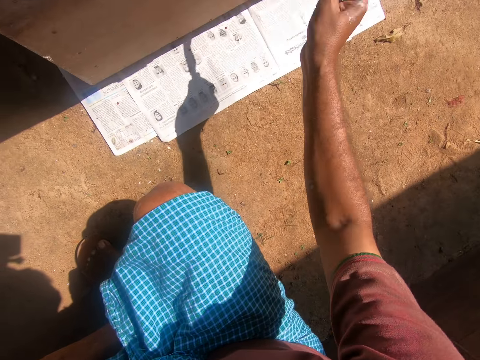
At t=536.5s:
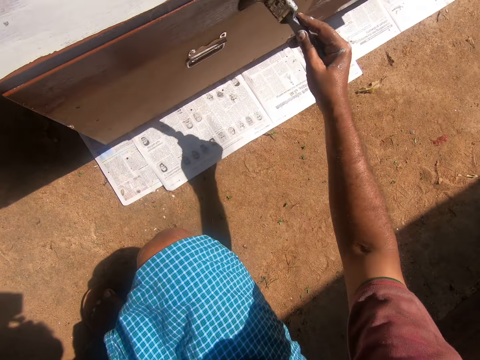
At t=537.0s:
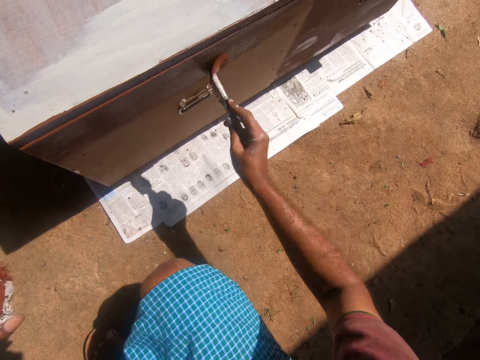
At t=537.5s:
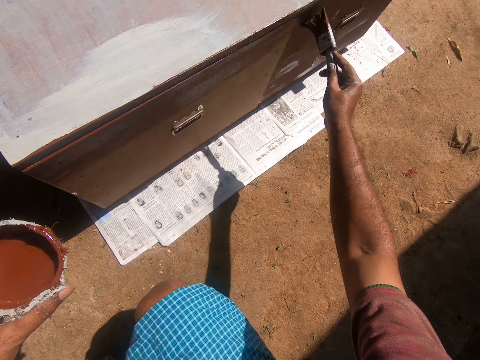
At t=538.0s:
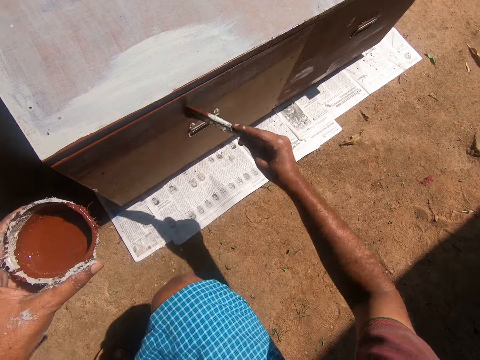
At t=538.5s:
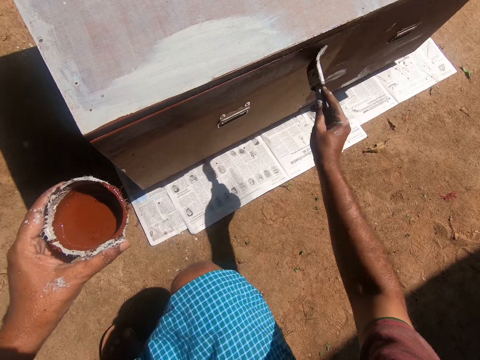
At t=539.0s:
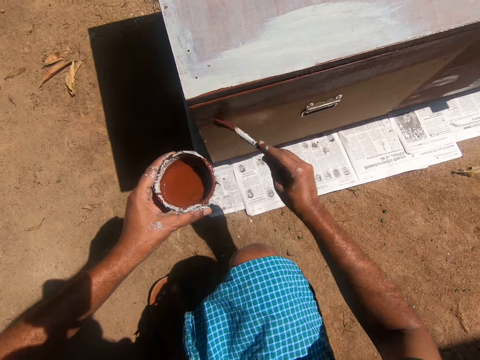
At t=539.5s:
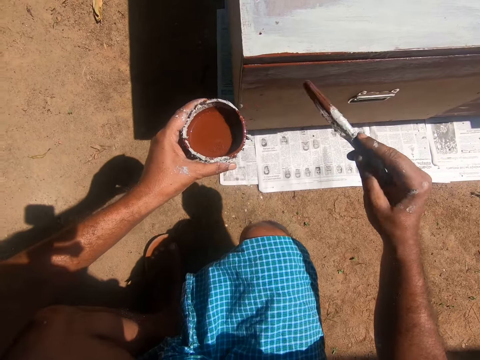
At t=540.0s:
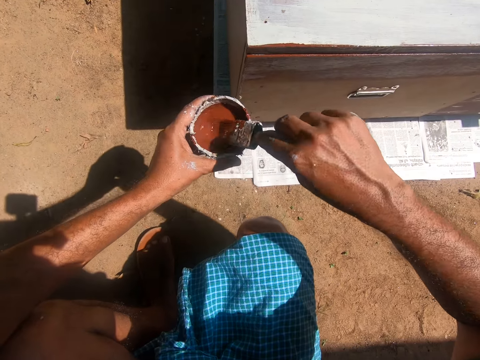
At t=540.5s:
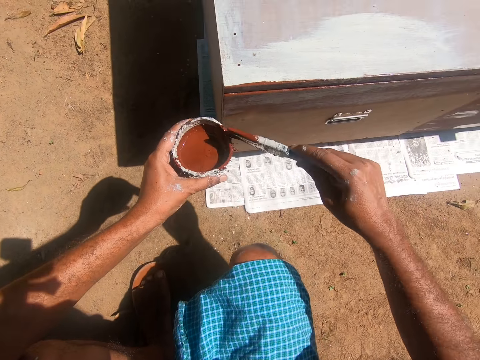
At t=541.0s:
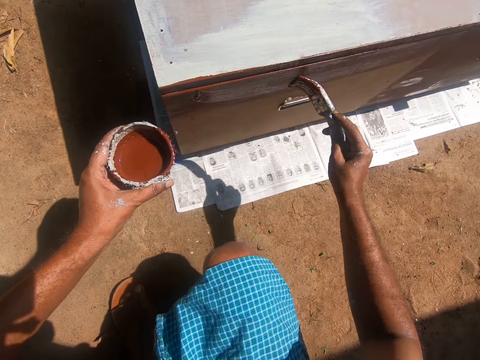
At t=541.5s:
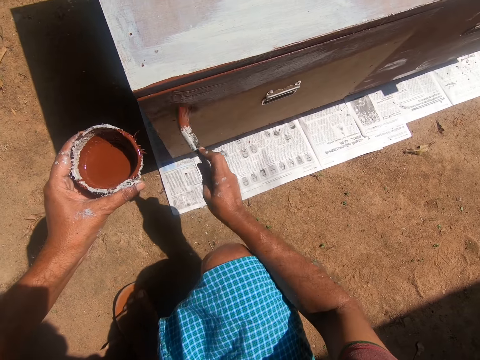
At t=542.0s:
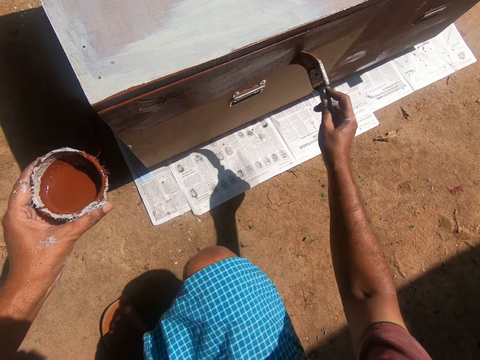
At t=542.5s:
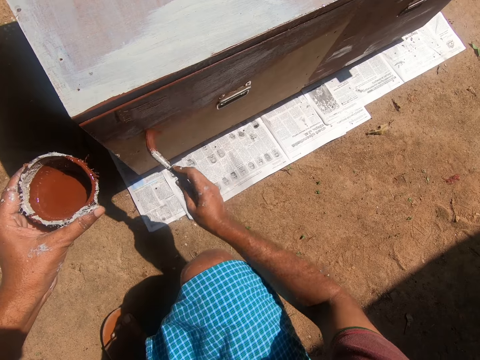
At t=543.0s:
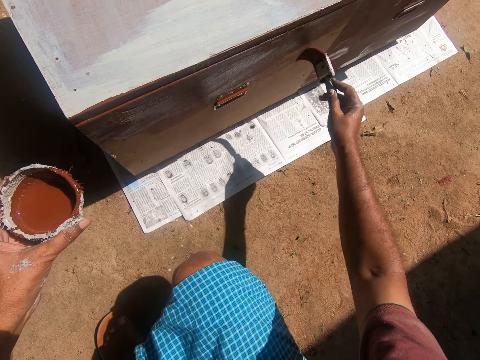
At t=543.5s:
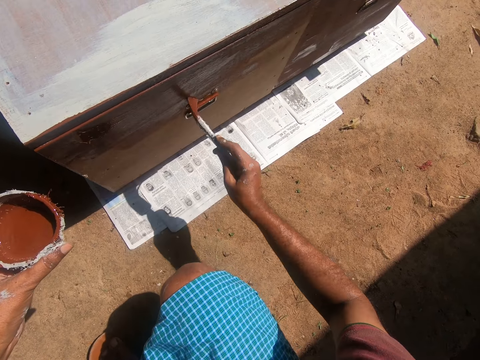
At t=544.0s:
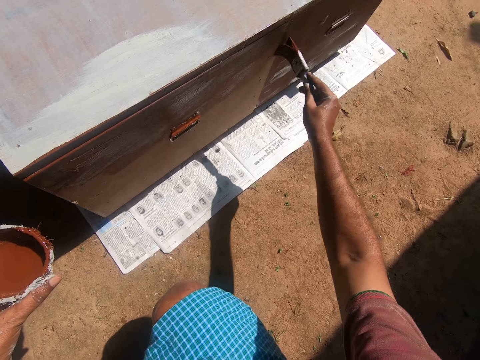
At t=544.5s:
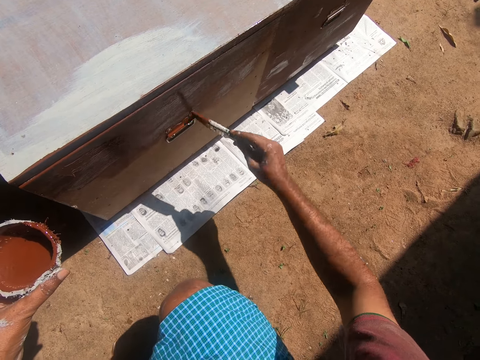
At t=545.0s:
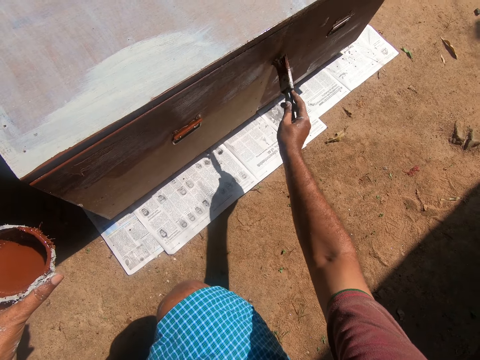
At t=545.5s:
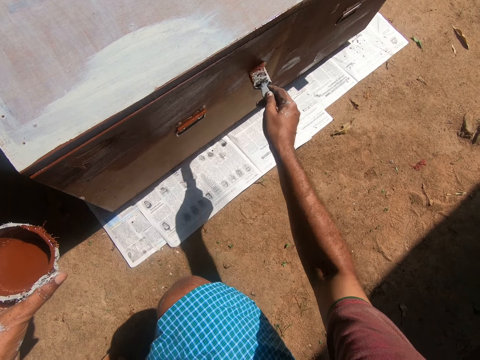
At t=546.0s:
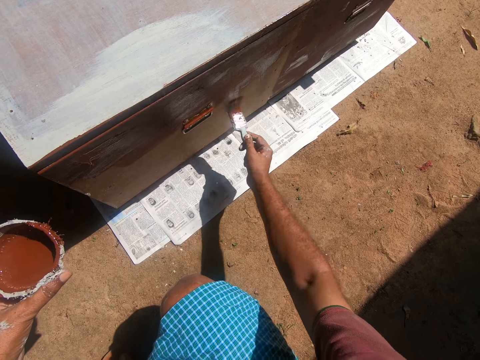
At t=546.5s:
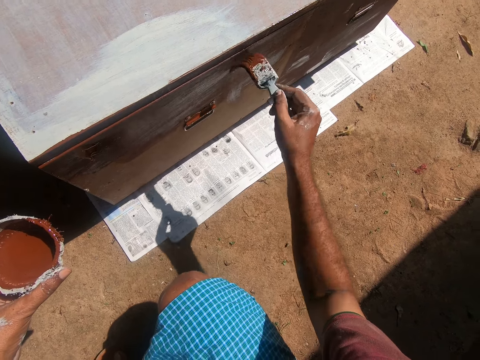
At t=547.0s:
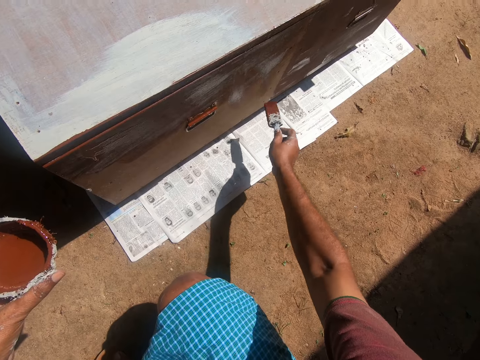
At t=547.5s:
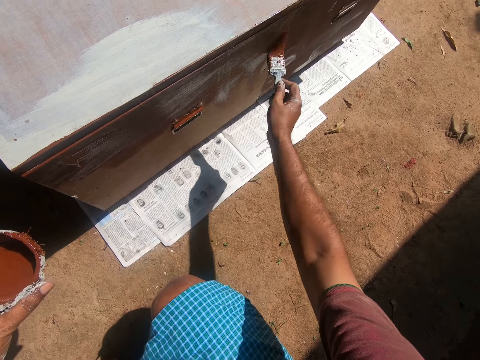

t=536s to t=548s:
The camera wearer moves the head up. They paint the cabinet using a paint brush. They swing a hand. They put the brush into the paint in the painting bowl. They remove excess paint on the brush with the edge of the painting bowl. They swing a hand. They paint the face of the other drawer with the paint brush.

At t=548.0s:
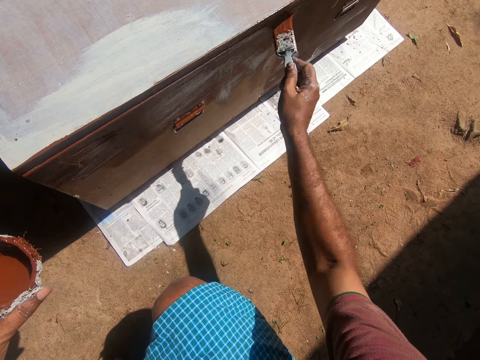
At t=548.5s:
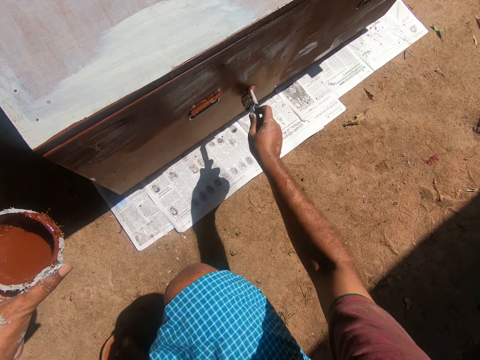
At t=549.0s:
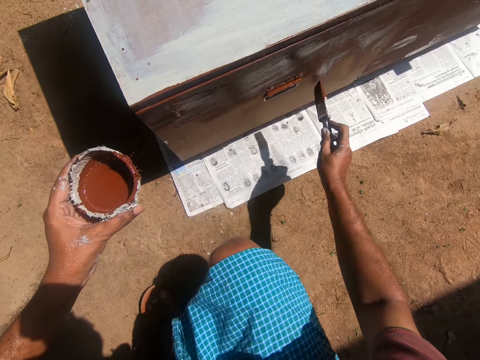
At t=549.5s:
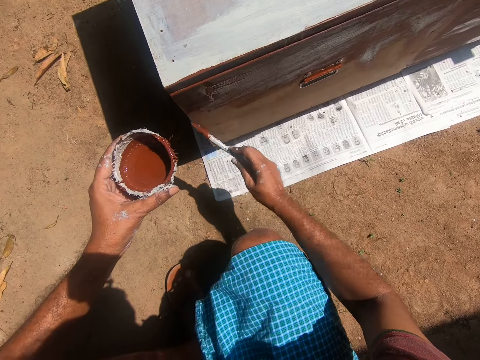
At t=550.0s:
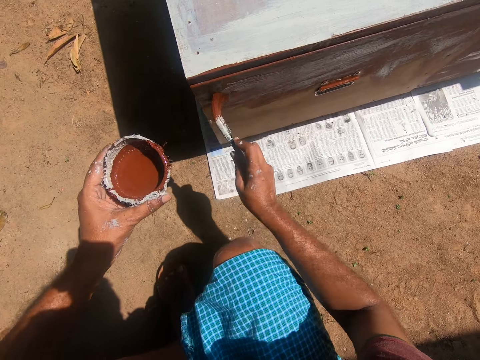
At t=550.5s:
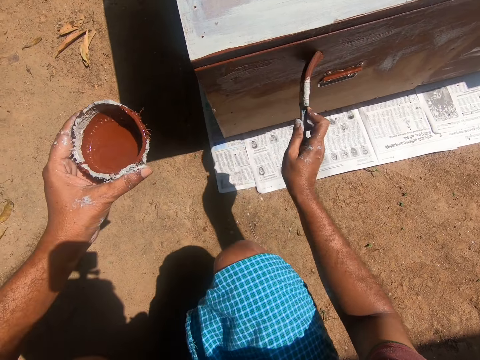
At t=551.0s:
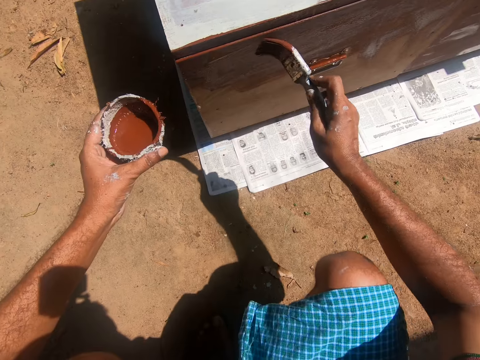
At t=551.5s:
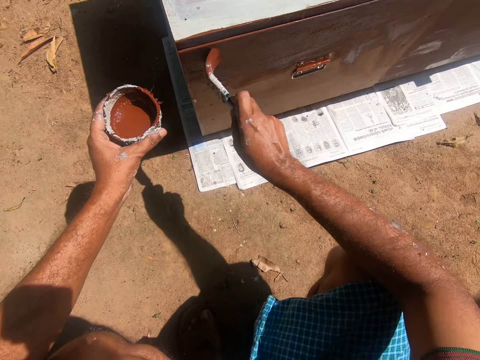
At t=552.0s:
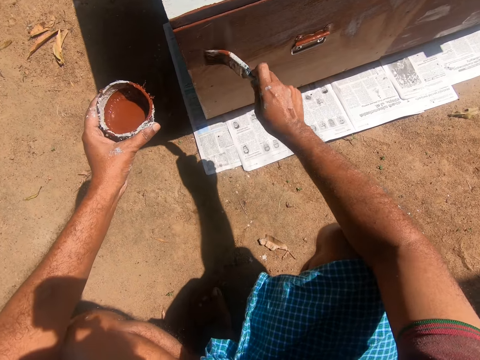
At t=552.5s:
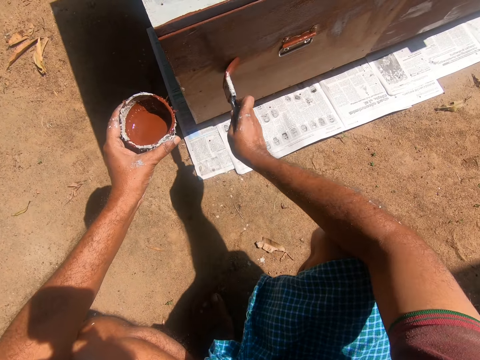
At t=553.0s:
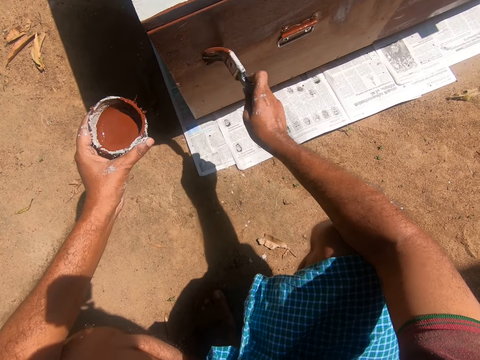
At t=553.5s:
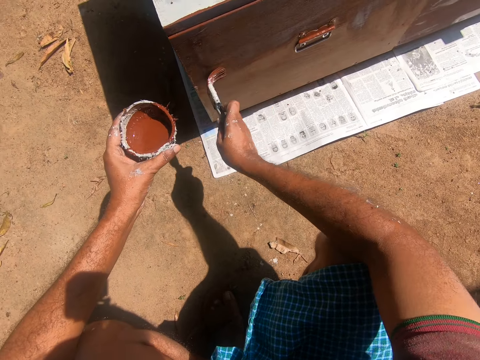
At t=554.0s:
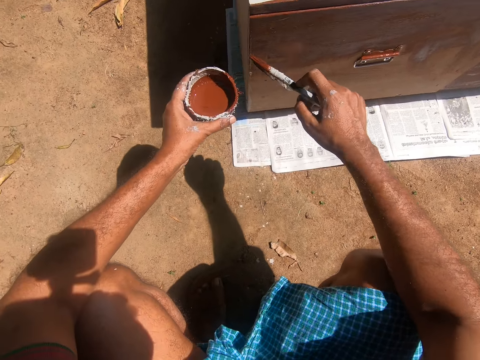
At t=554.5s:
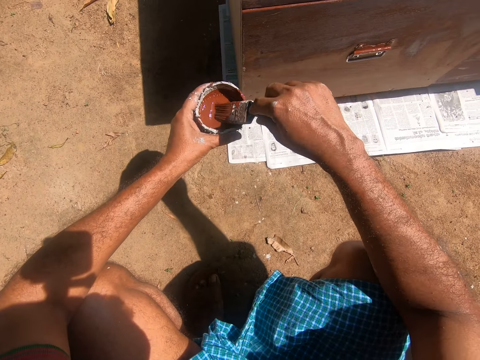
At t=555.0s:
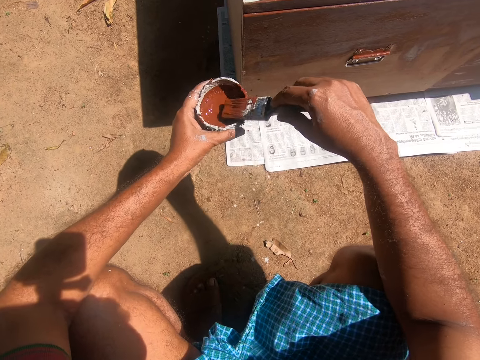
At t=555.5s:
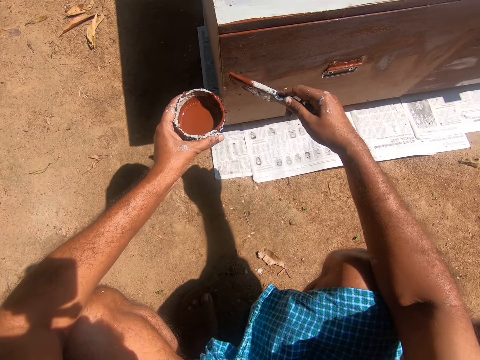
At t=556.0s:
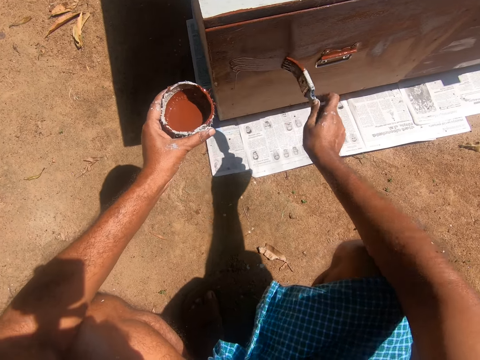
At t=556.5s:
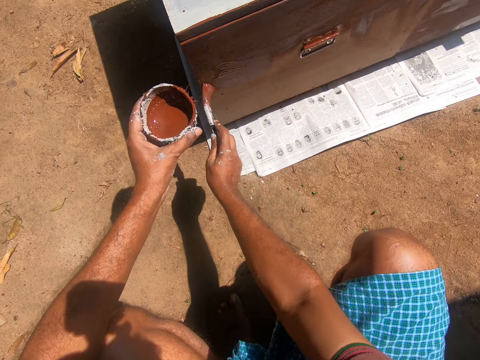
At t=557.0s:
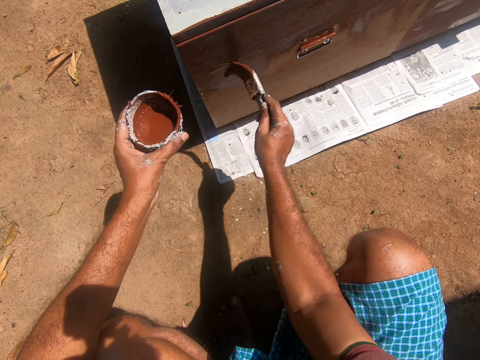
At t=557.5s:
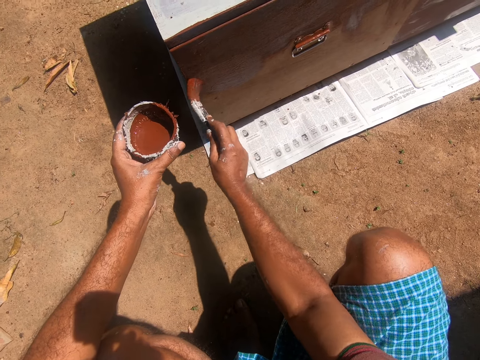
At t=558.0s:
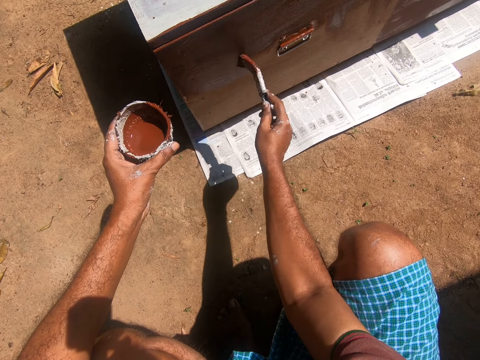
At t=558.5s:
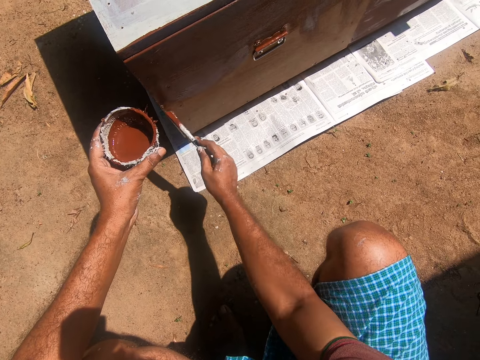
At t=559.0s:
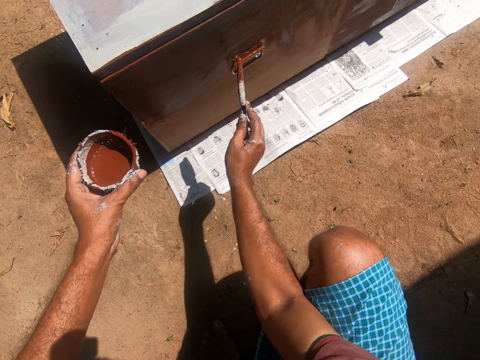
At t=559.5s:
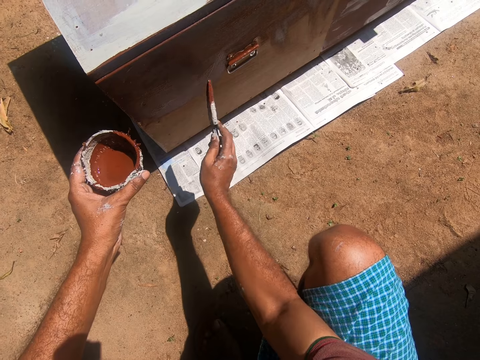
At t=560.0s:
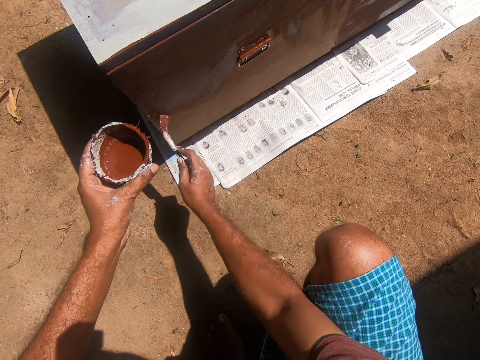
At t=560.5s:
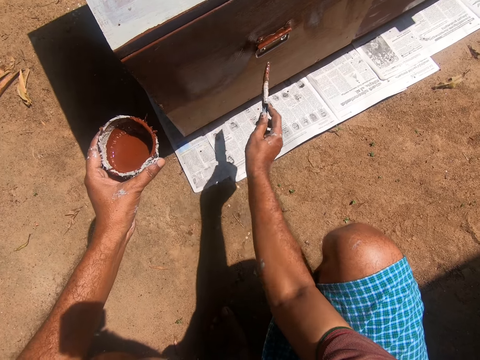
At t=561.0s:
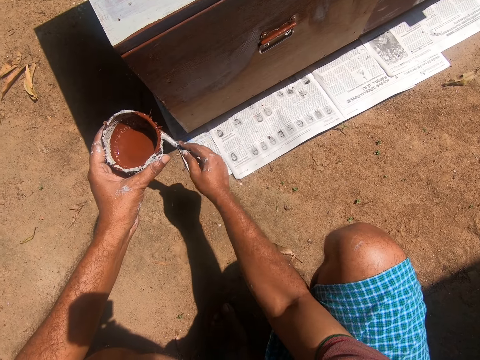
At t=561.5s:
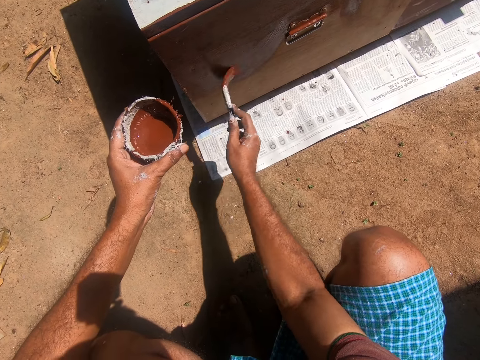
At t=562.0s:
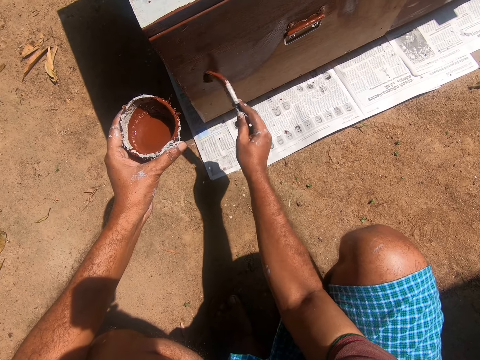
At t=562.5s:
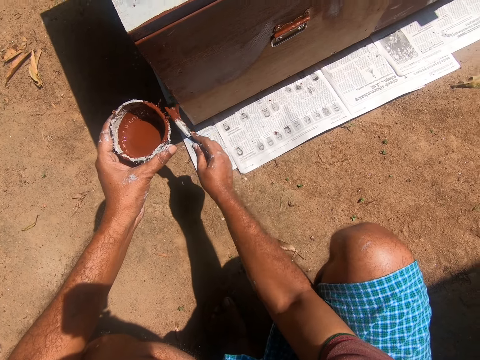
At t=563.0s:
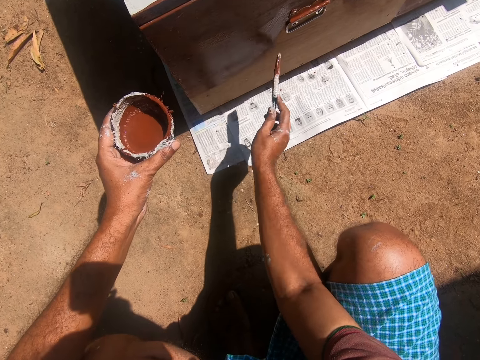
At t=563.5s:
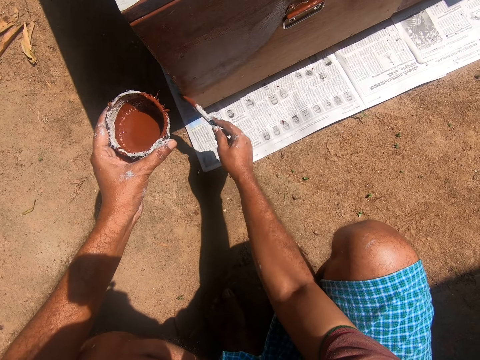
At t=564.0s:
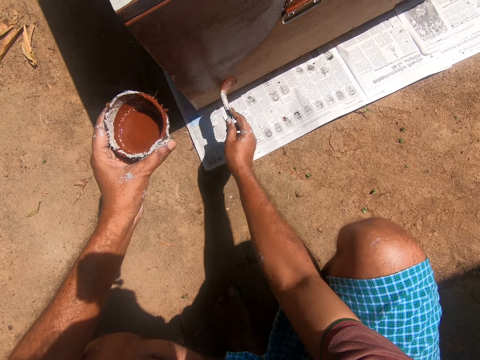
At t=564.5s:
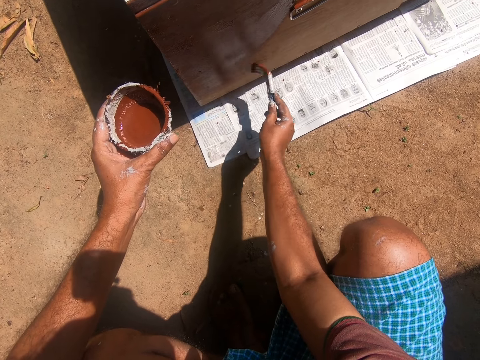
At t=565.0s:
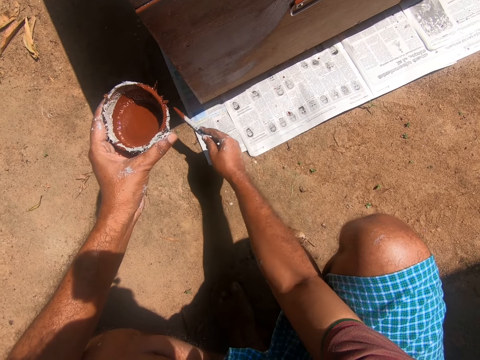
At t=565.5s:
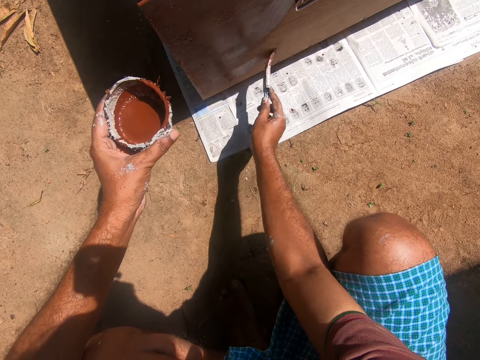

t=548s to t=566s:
The camera wearer moves the leg. They paint the cabinet using a paint brush. They swing a hand. They put the brush into the paint in the painting bowl. They swing a hand. They paint the cupboard with the paint brush.
